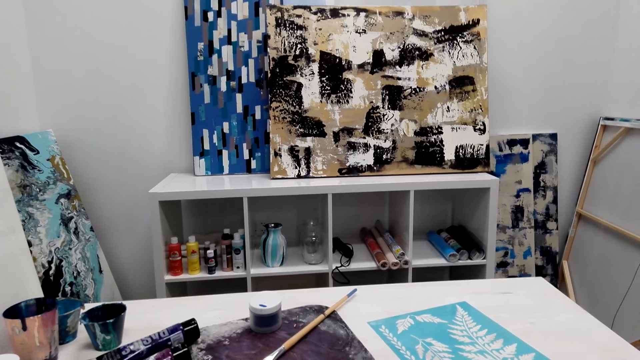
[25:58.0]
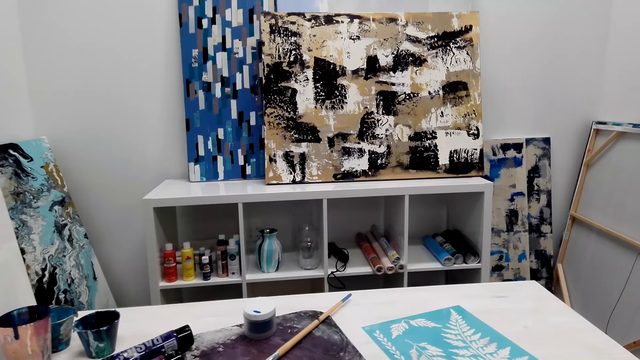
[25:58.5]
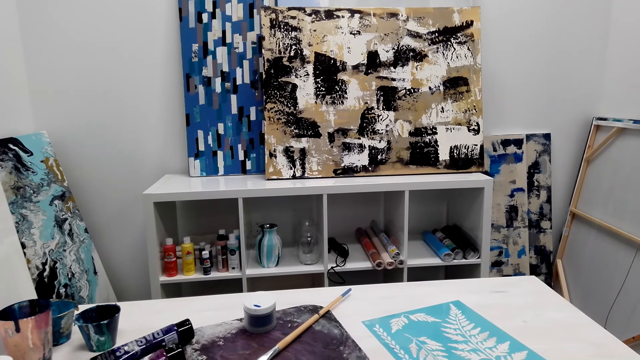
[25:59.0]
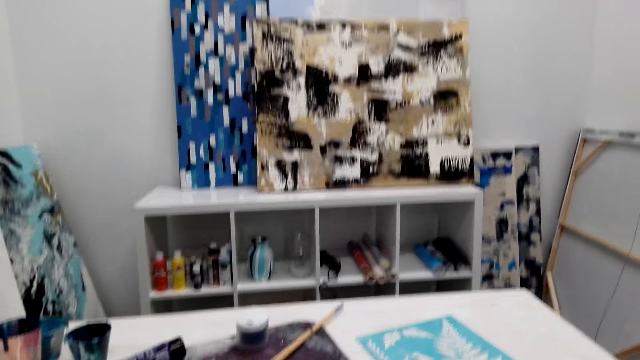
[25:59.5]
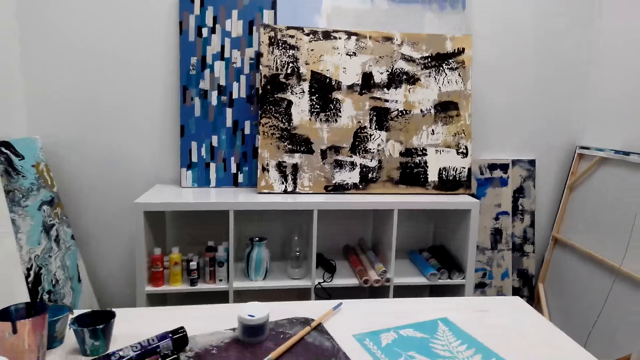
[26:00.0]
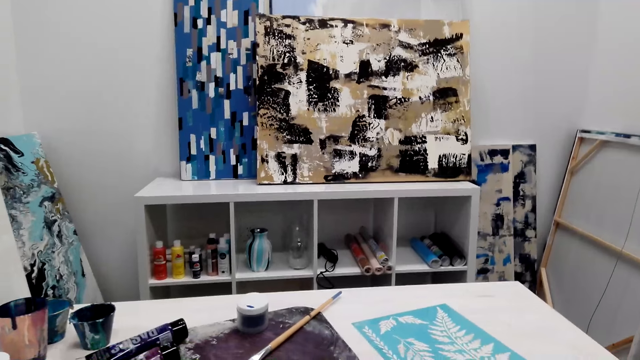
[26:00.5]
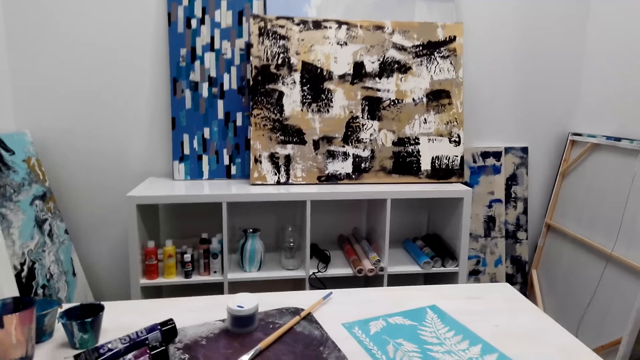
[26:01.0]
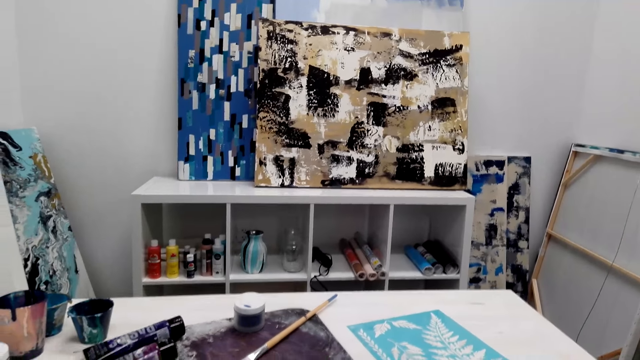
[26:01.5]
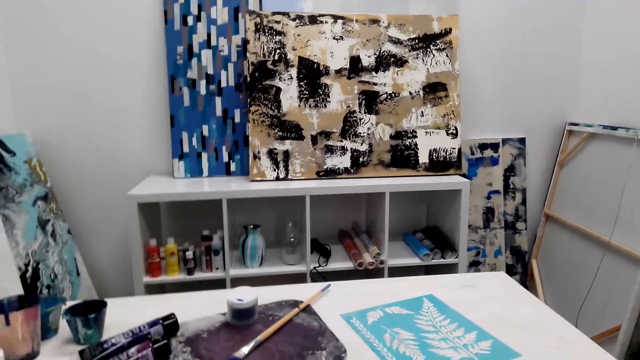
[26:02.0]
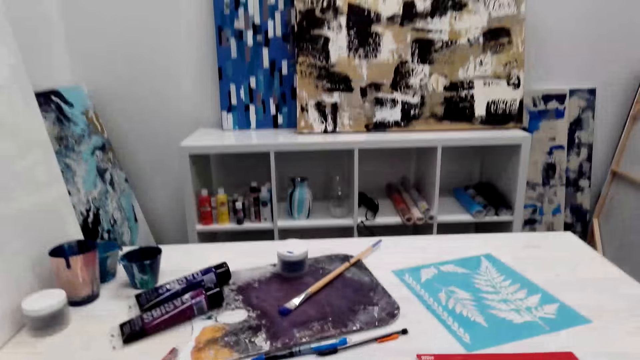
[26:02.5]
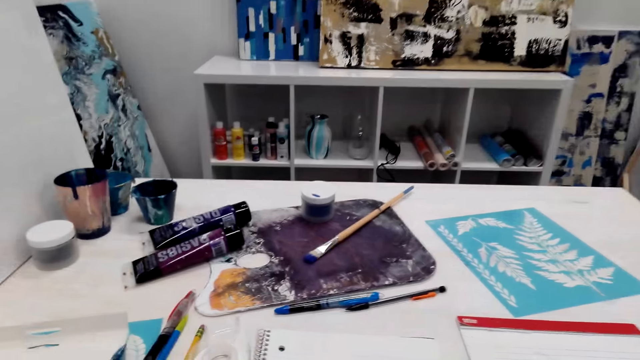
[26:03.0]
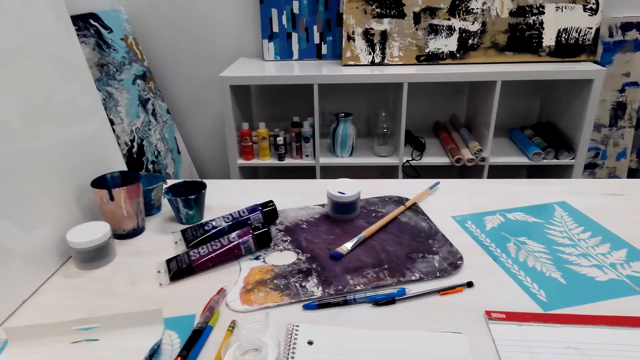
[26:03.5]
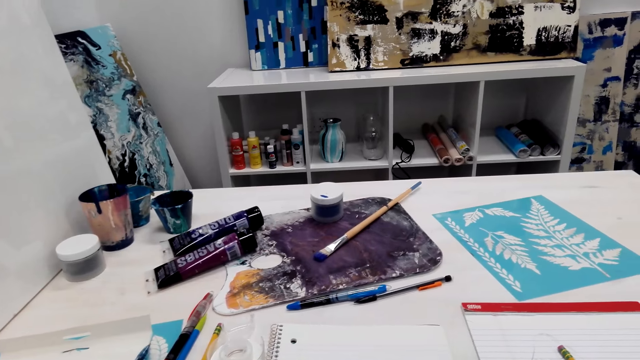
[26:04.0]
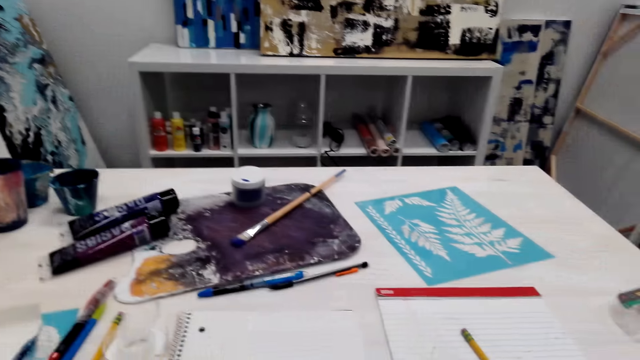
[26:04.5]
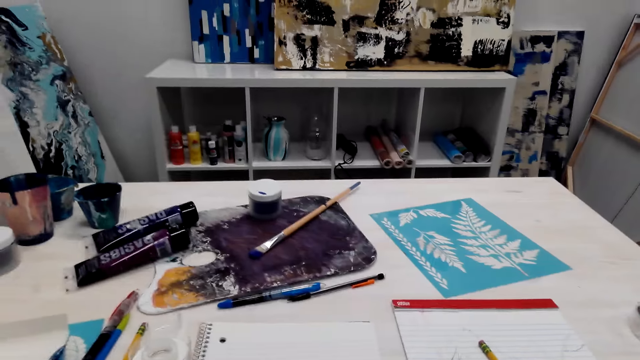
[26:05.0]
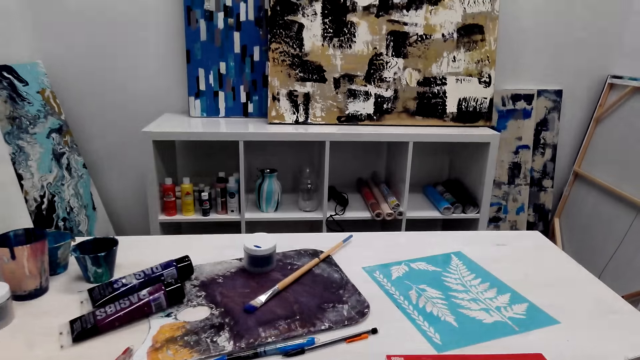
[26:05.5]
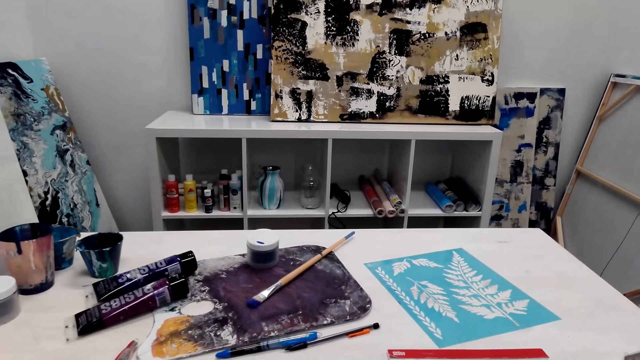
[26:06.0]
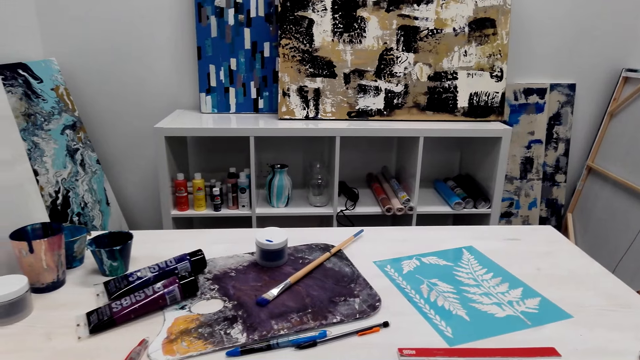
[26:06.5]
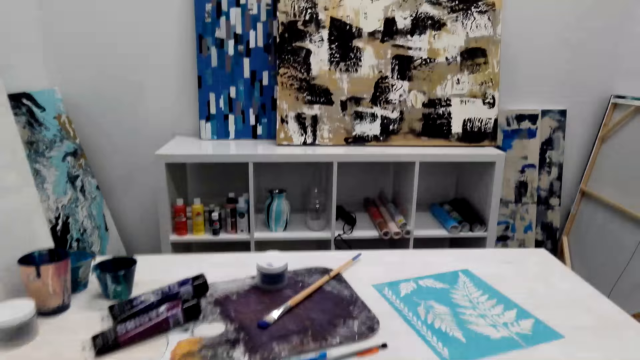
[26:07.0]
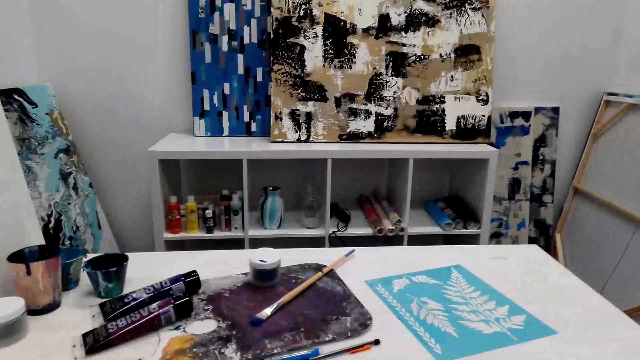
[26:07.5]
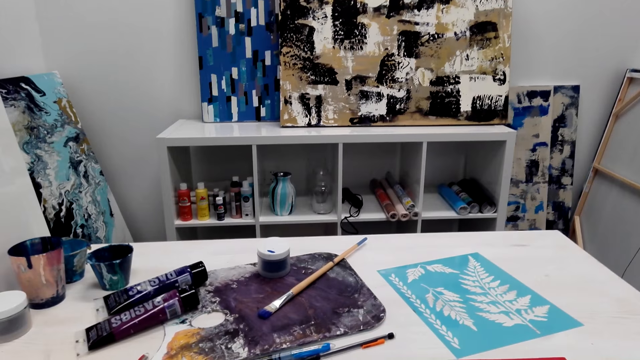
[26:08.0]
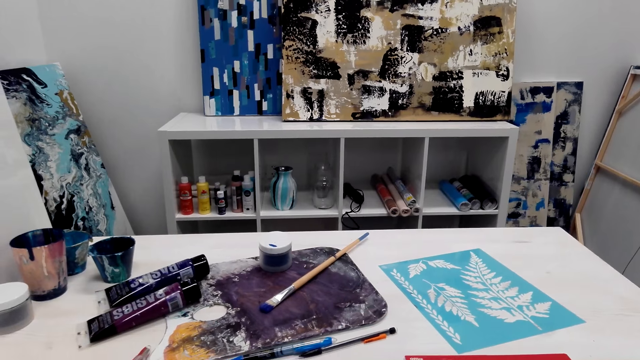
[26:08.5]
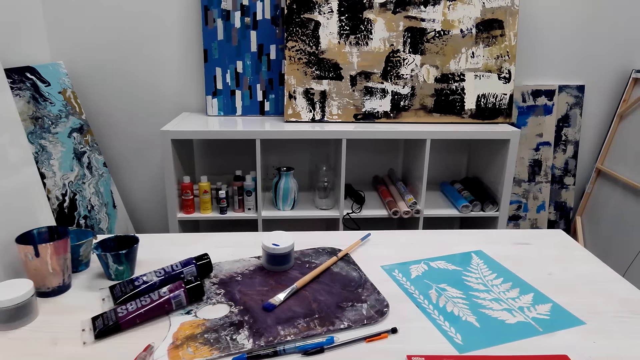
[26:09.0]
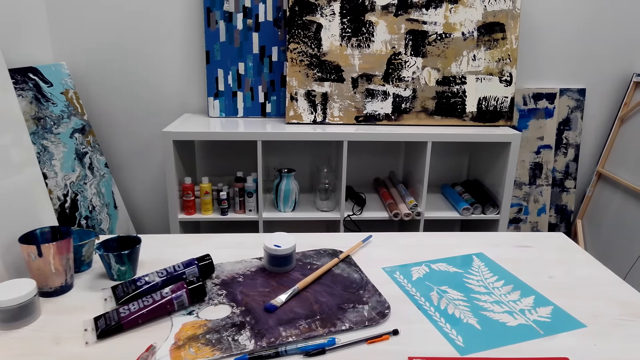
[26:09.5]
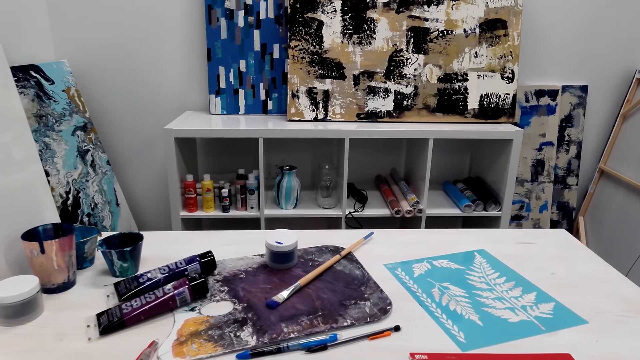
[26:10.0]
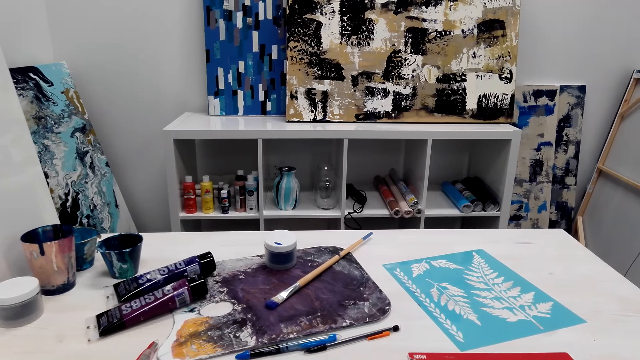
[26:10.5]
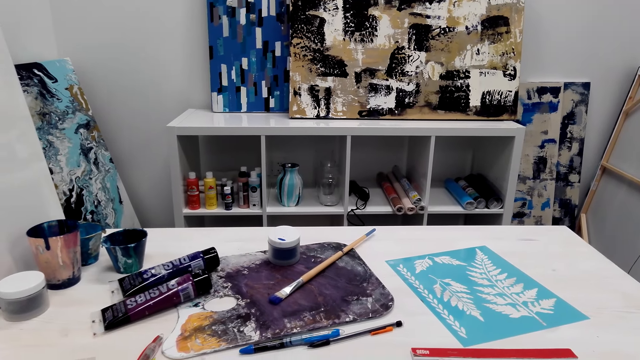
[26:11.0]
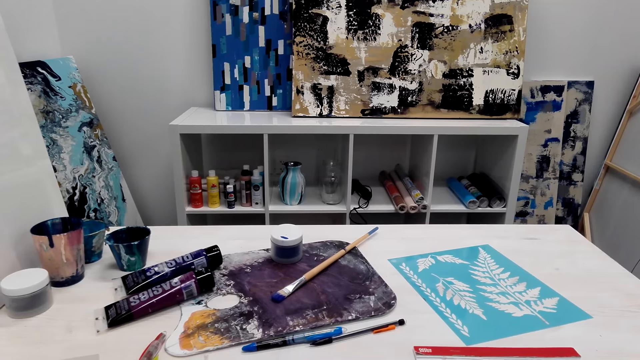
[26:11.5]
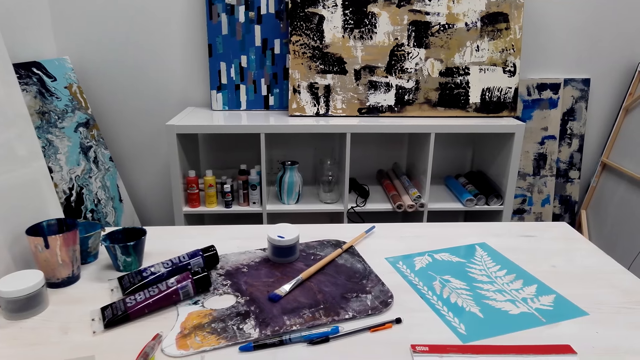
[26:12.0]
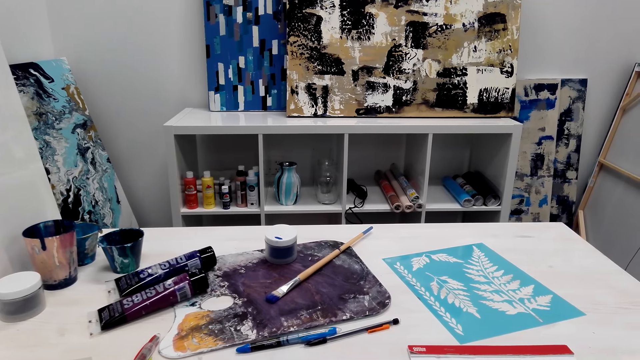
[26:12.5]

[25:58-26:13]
A person talks with the camera wearer. The camera wearer talks with the person. The person talks with the camera wearer.

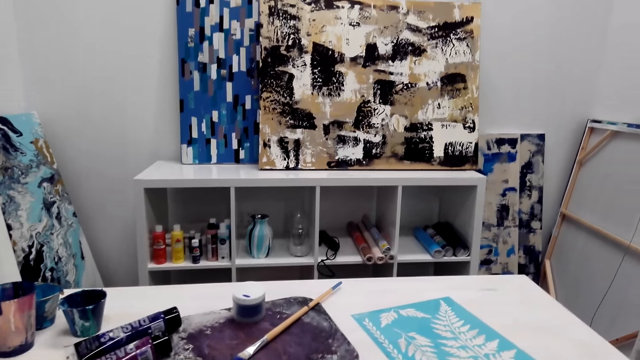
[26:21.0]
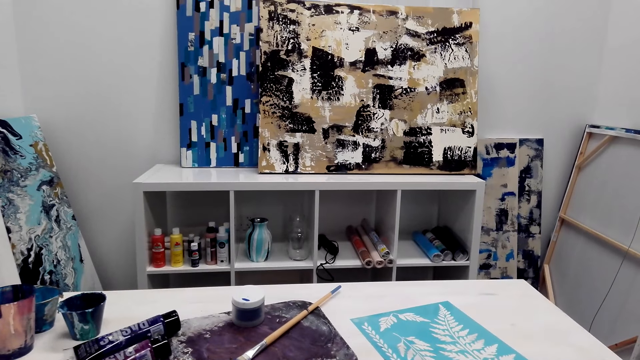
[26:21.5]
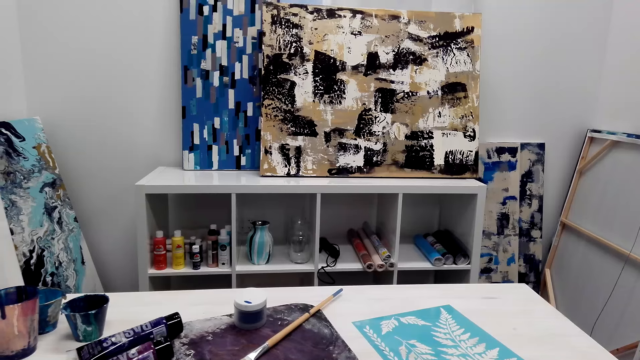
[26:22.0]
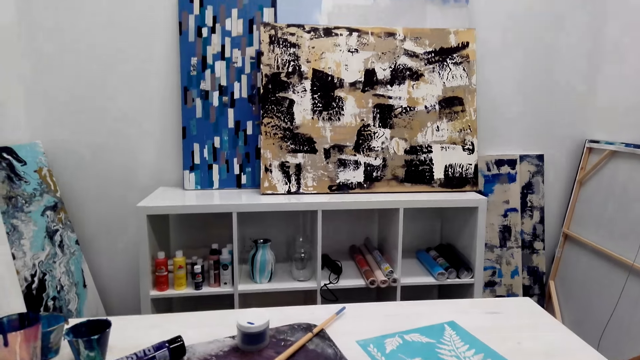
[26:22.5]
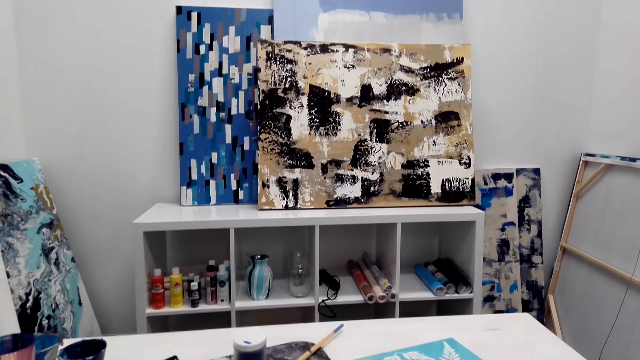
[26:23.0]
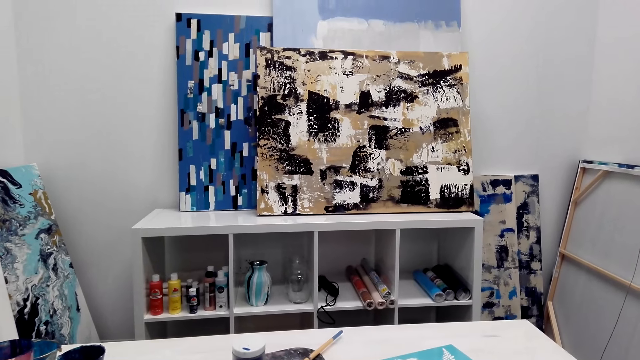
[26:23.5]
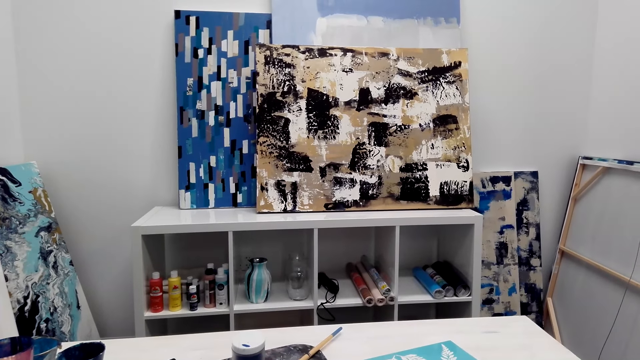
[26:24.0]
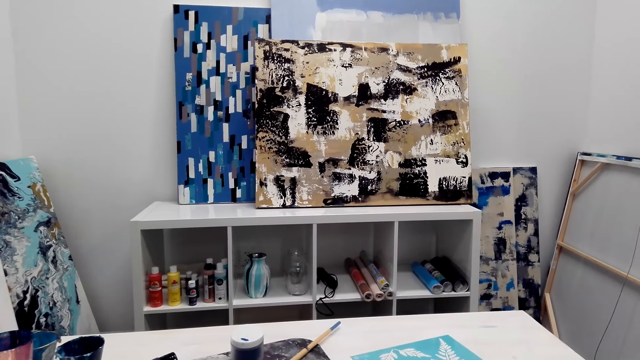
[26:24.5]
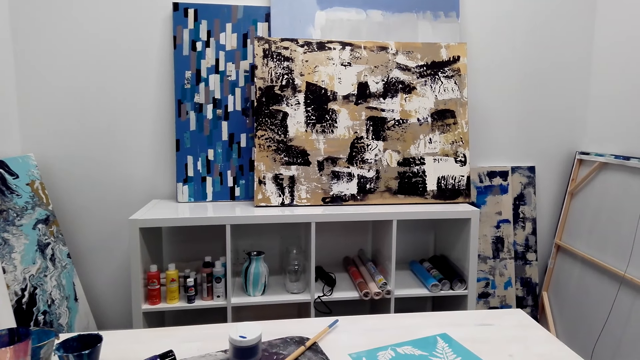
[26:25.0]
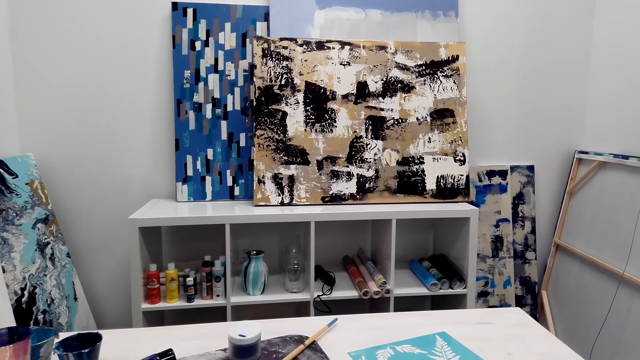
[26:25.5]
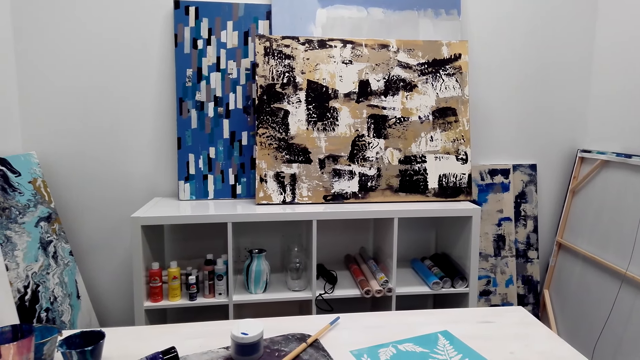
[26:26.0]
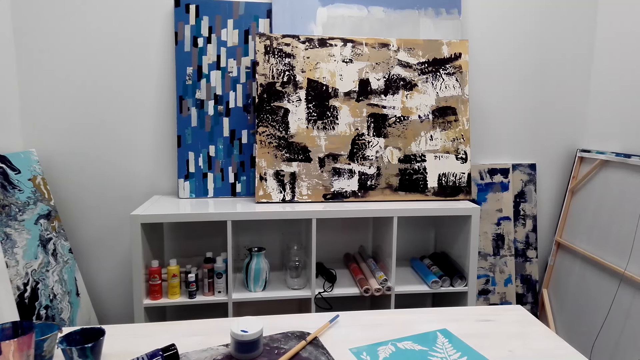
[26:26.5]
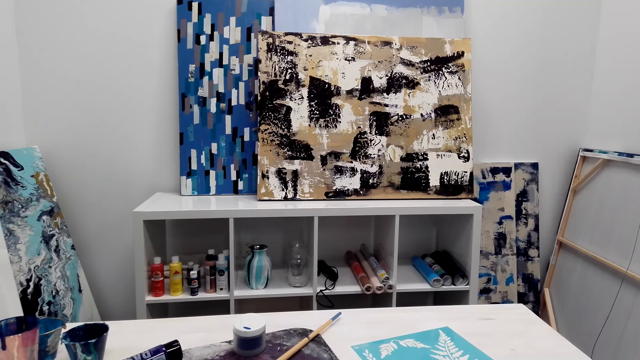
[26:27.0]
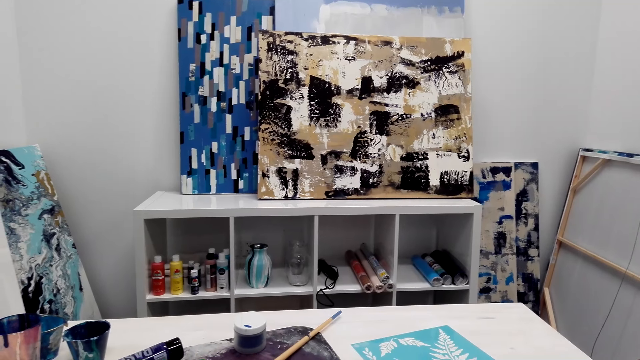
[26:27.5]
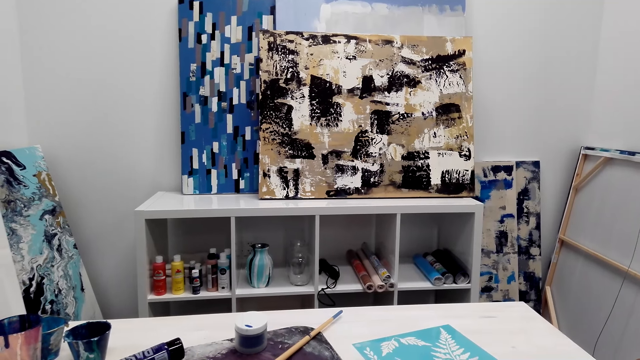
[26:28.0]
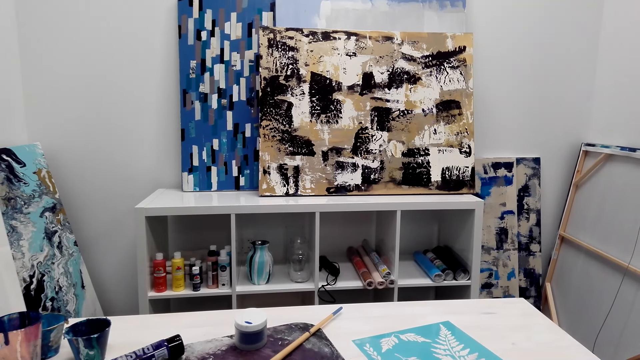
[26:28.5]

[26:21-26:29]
The camera wearer talks with a person.
